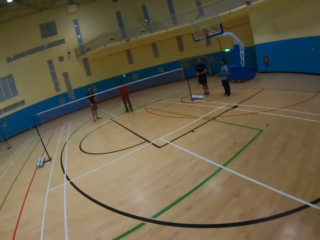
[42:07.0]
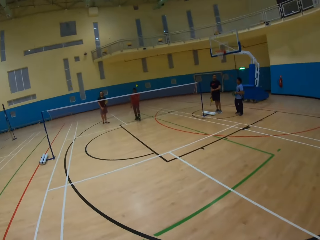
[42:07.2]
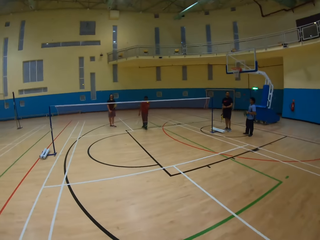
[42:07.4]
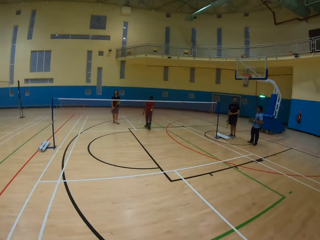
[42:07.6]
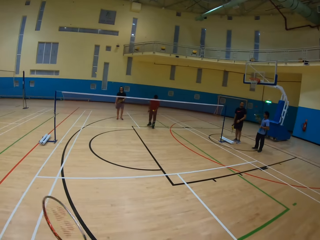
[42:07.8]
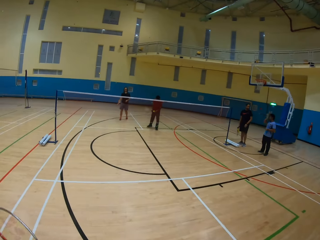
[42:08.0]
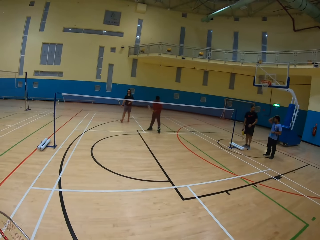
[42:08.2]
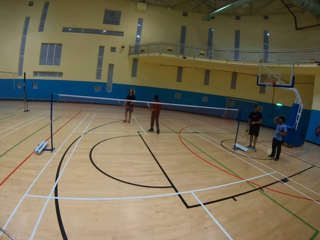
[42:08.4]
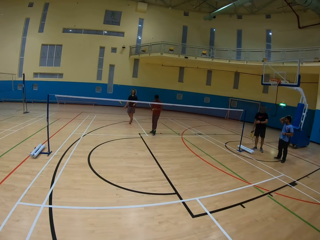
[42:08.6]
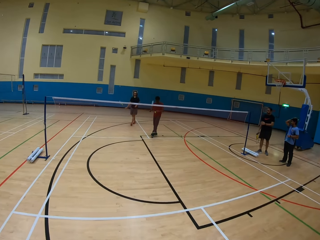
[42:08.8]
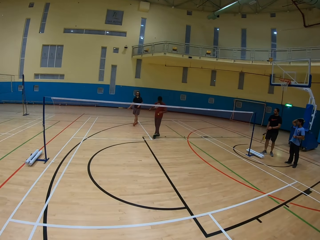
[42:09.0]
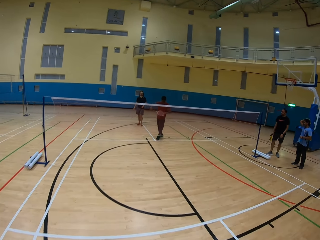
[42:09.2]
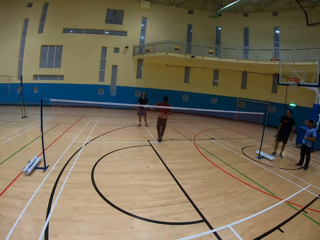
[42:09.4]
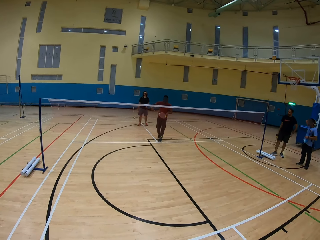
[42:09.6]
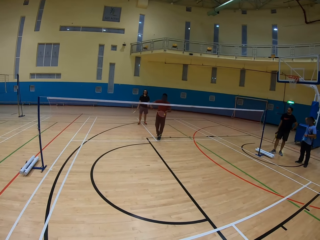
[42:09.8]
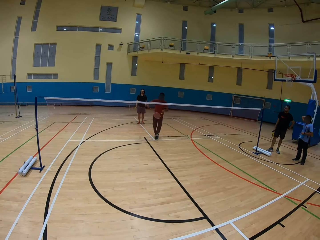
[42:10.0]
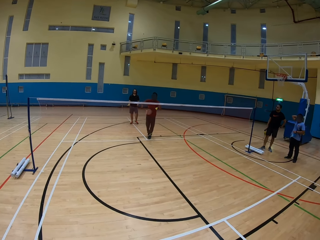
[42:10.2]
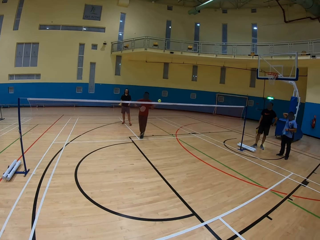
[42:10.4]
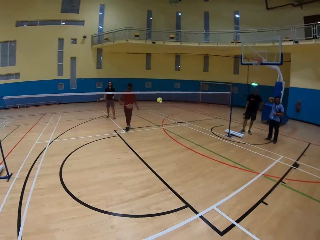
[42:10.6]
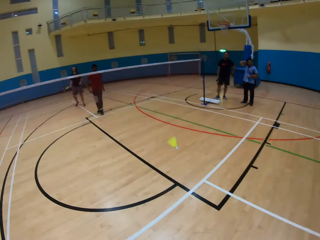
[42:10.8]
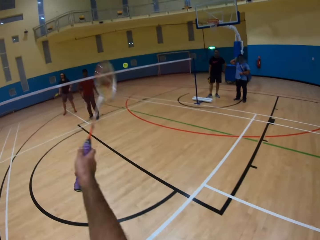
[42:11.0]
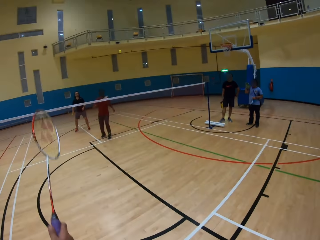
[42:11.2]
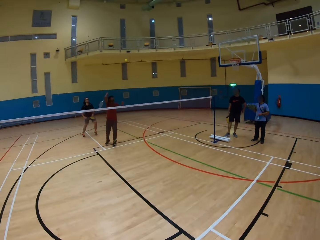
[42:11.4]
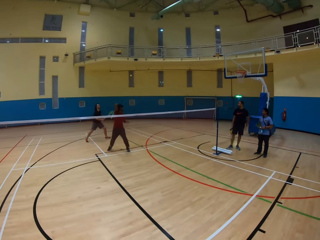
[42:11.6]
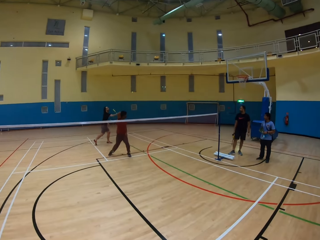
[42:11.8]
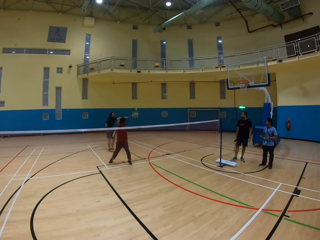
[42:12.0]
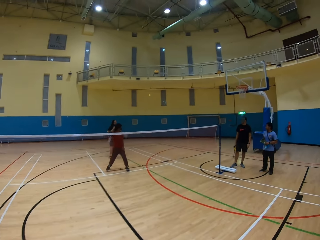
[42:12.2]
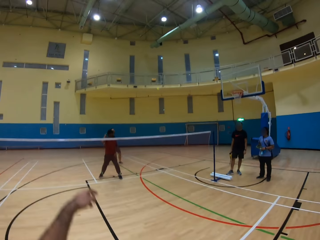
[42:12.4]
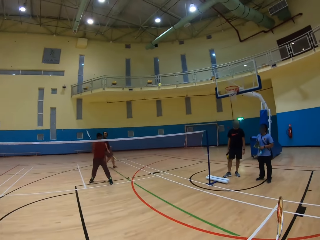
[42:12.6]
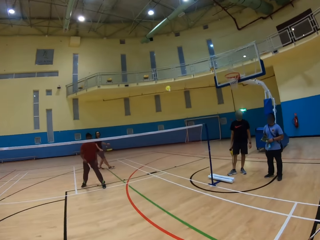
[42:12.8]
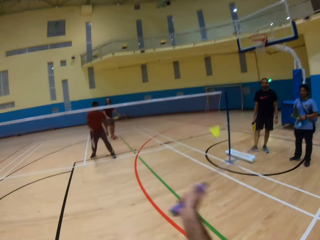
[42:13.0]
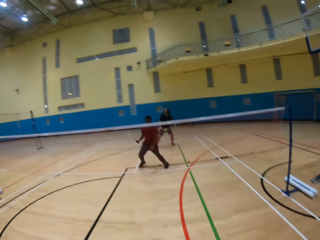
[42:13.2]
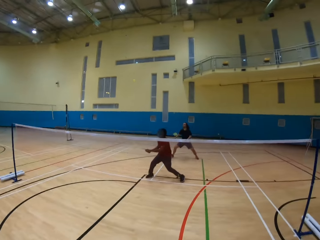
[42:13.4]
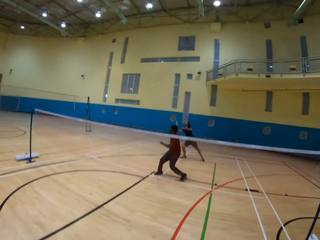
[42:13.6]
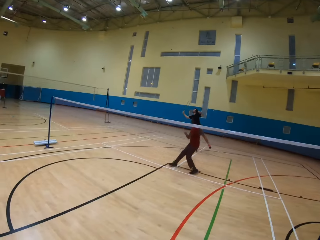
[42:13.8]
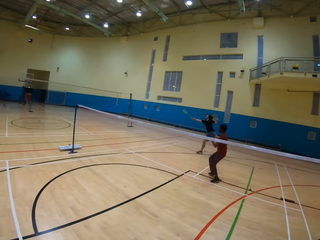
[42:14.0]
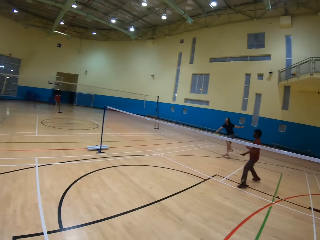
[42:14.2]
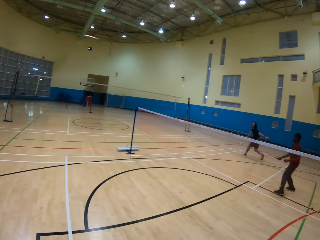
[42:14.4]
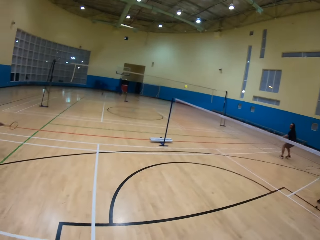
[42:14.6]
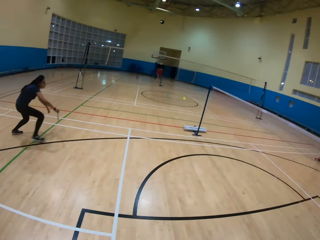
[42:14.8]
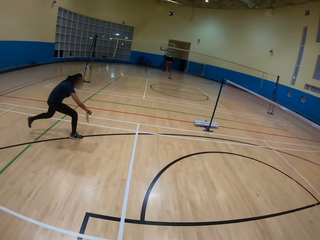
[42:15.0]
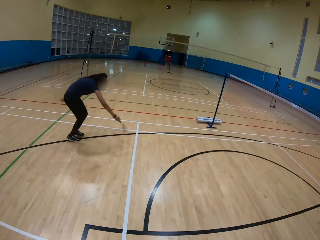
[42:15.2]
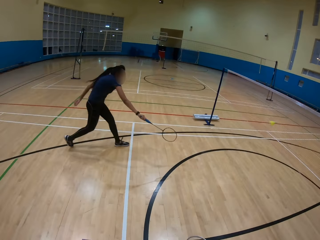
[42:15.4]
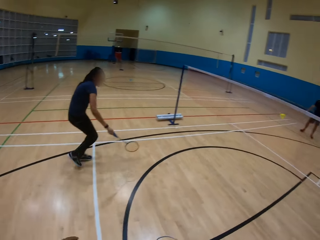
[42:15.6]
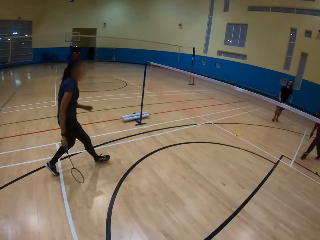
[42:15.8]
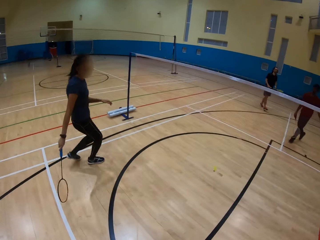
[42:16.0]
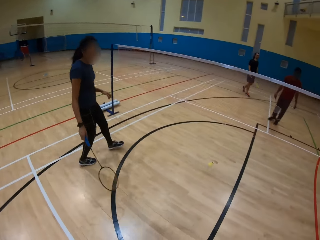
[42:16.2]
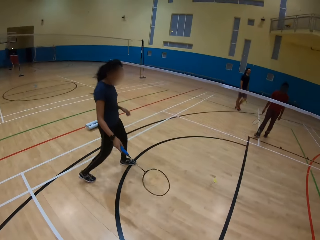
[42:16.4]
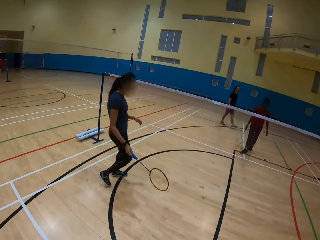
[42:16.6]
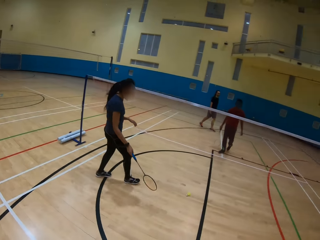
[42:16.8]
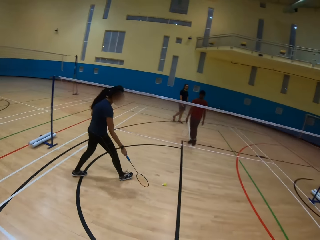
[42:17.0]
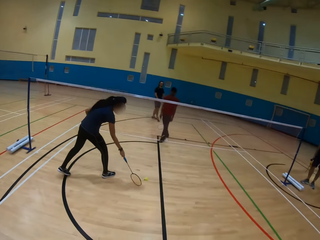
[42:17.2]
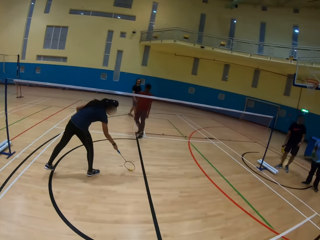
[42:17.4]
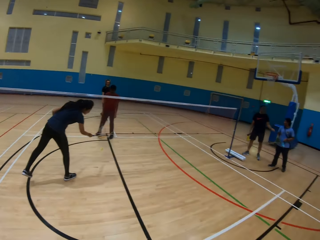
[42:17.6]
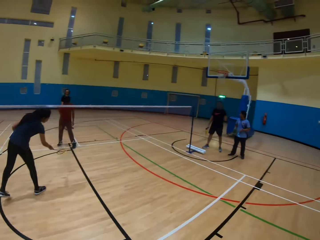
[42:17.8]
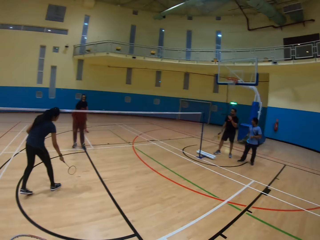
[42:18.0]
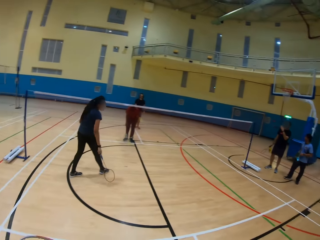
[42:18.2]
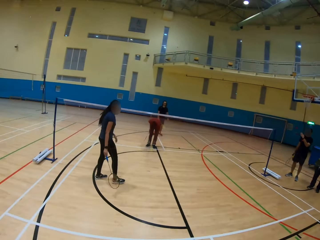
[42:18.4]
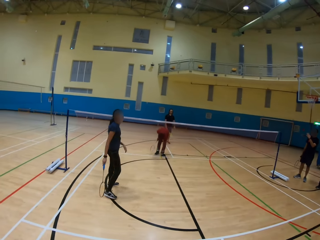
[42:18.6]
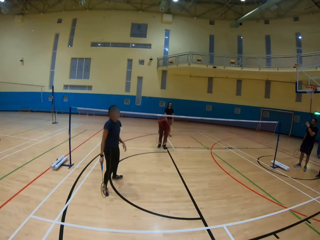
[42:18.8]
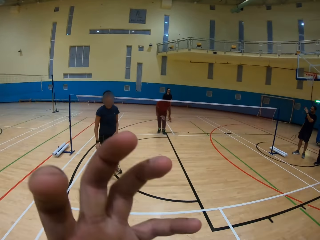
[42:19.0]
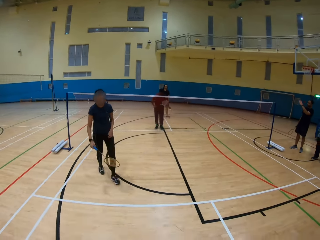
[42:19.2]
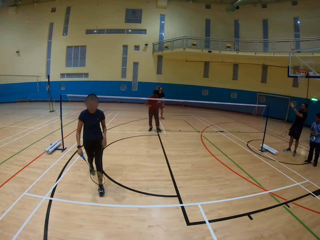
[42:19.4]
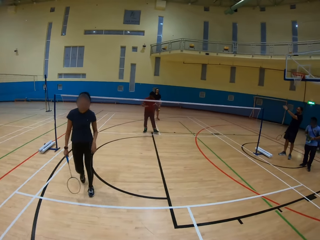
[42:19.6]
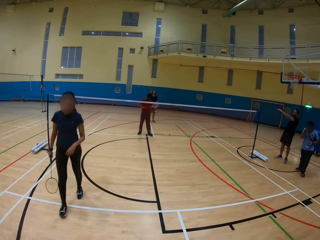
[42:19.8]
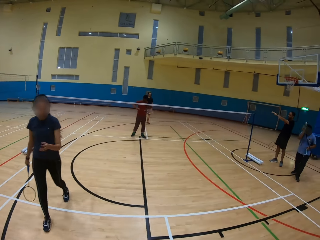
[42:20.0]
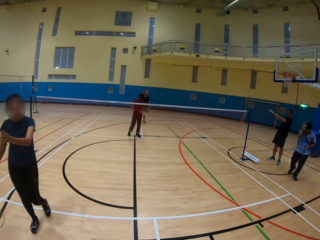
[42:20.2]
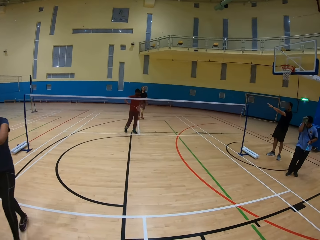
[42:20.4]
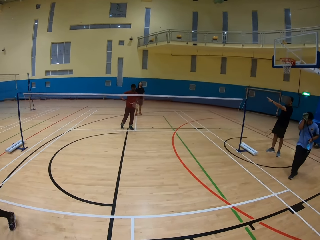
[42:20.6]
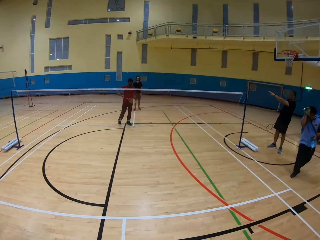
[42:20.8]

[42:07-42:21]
The camera wearer hits the shuttlecock or ball on the ground using a bat. A man hits the shuttlecock using a bat. The camera wearer hits the shuttlecock using a bat. Another man hits the shuttlecock using a bat. The camera wearer hits the shuttlecock using a bat. The other man hits the shuttlecock using a bat. A woman hits the shuttlecock. The woman hits the shuttlecock on the ground. The other man throws the ball using a bat. The first man picks the shuttlecock on the ground.

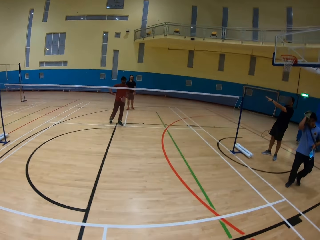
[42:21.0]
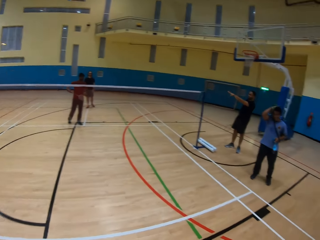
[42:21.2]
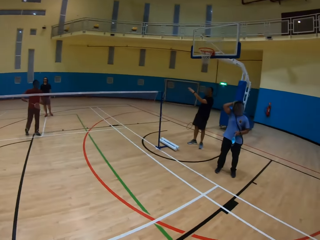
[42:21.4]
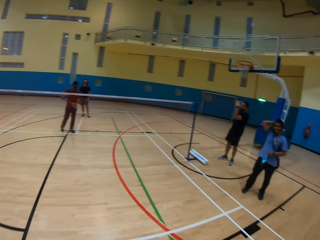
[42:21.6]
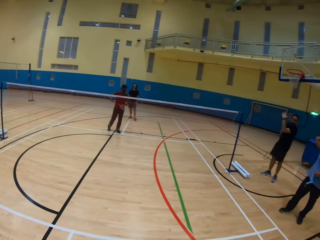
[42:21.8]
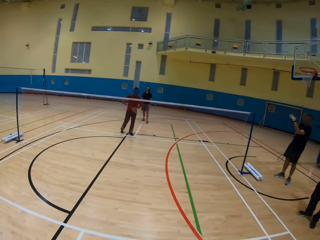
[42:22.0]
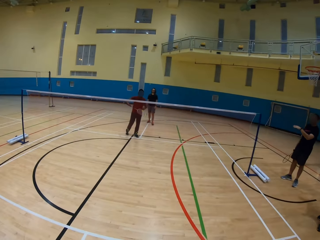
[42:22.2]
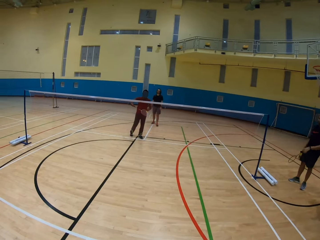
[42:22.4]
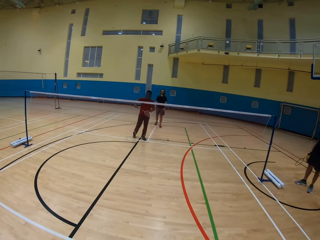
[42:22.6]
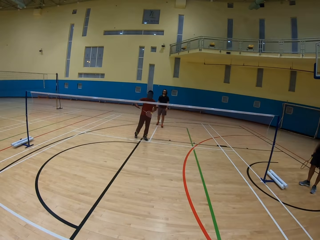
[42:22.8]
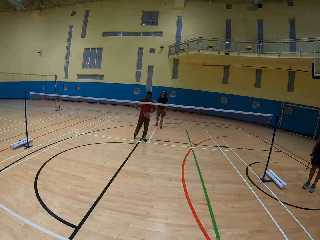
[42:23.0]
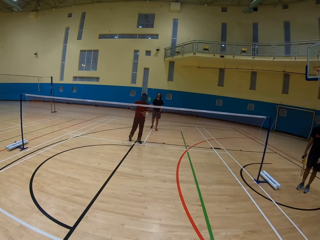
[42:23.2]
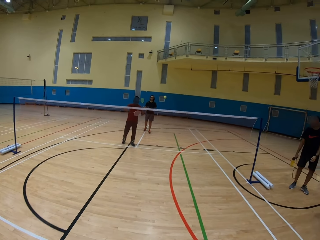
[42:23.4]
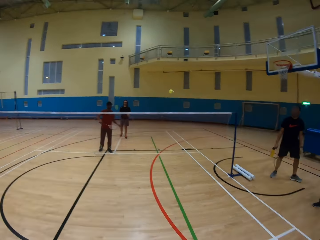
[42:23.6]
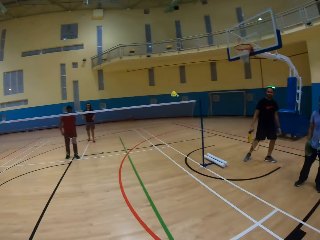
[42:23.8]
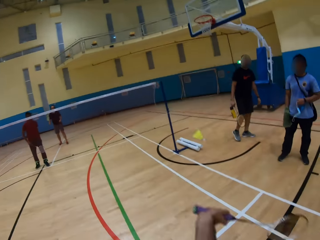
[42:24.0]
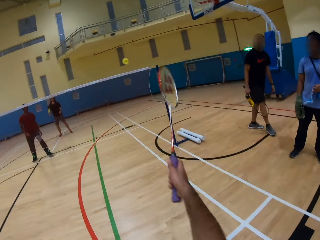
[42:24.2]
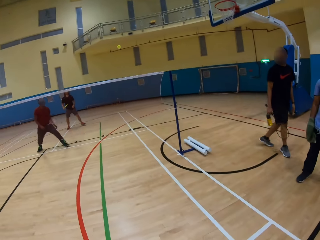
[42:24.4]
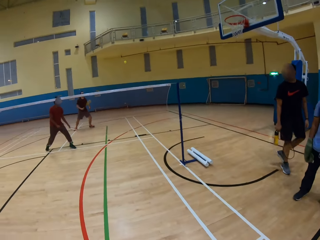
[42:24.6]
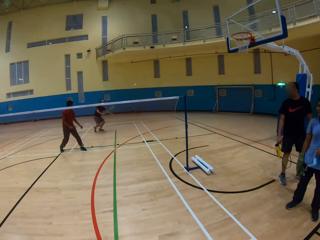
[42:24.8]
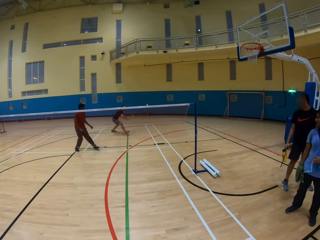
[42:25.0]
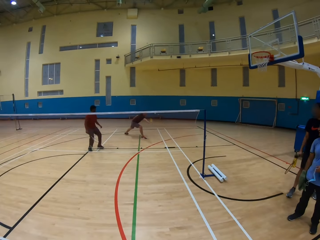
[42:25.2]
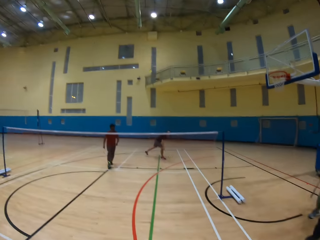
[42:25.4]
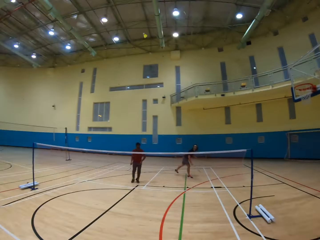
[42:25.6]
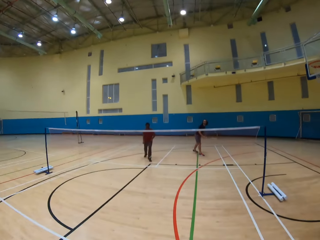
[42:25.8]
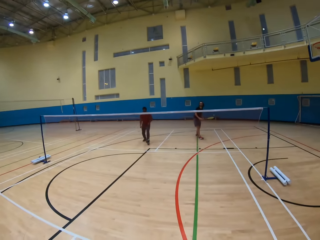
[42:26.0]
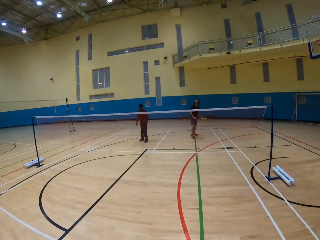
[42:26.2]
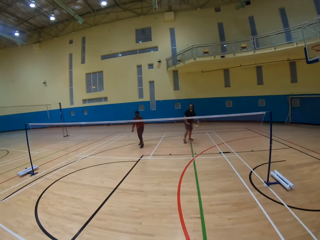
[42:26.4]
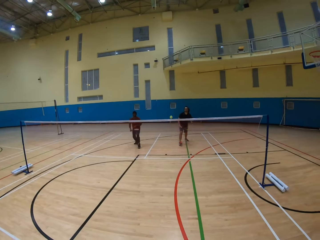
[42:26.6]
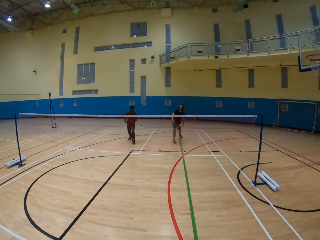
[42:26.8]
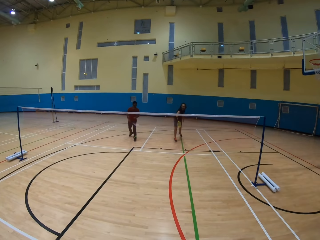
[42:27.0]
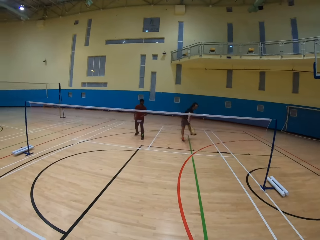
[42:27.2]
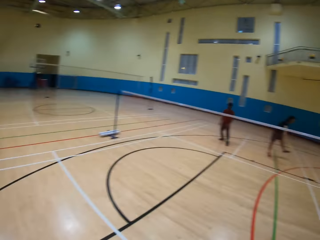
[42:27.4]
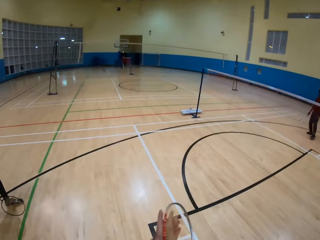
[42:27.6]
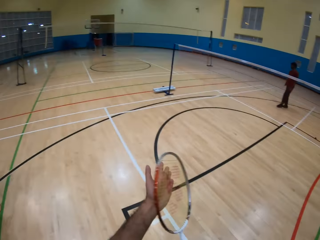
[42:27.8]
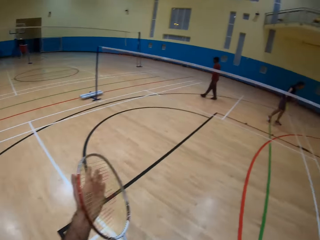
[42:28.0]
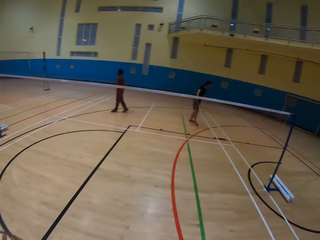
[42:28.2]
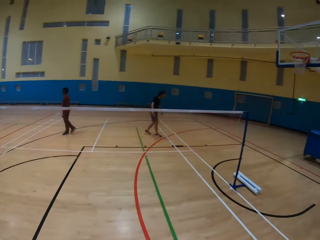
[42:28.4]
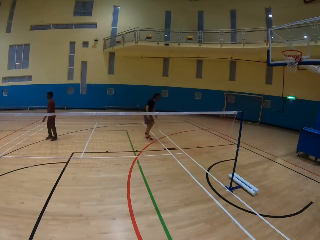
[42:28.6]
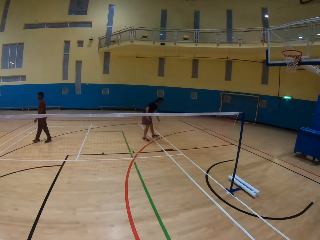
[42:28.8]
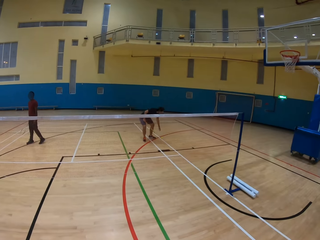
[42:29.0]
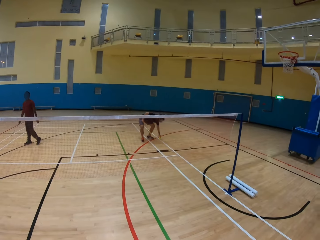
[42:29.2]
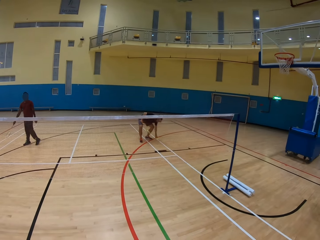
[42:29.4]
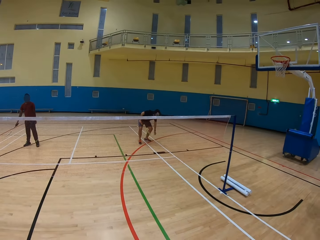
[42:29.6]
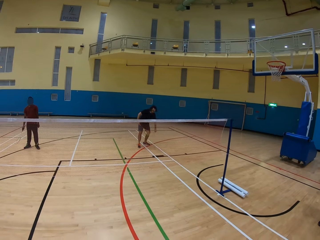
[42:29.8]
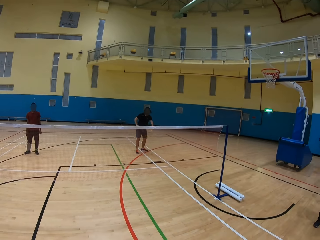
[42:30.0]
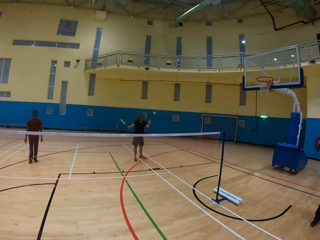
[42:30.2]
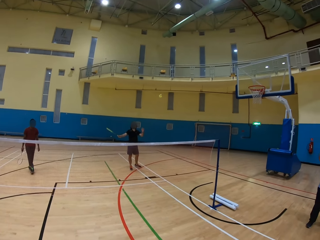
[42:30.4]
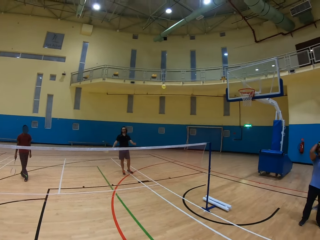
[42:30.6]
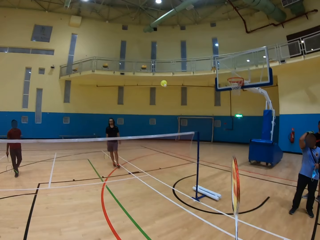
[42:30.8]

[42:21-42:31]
The camera wearer walks around. A man hits the shuttlecock. The camera wearer hits the shuttlecock using a bat. Another man hits the shuttlecock using a bat. A woman throws the ball using a bat. The other man picks up the shuttlecock on the ground and hits the shuttlecock.
